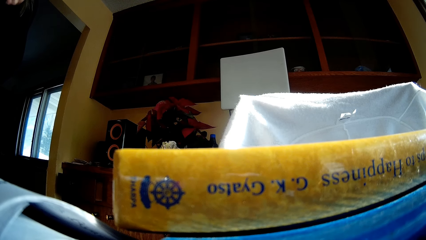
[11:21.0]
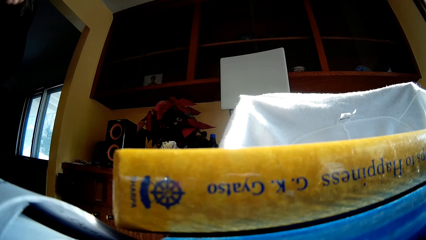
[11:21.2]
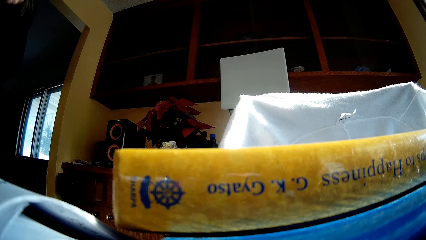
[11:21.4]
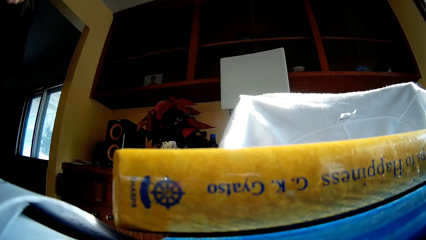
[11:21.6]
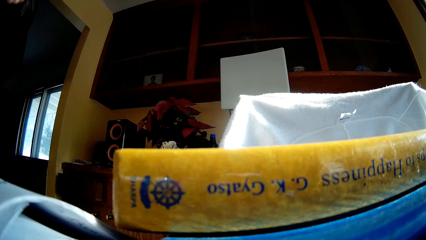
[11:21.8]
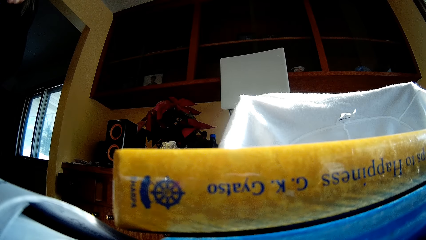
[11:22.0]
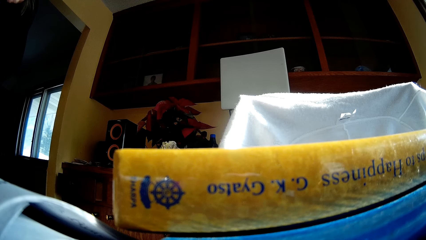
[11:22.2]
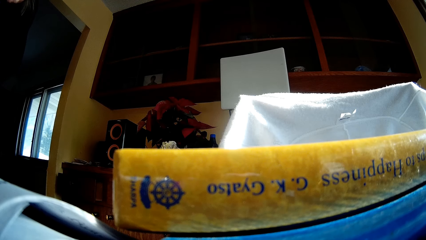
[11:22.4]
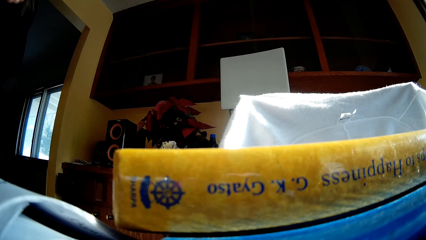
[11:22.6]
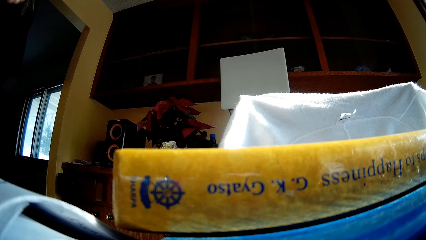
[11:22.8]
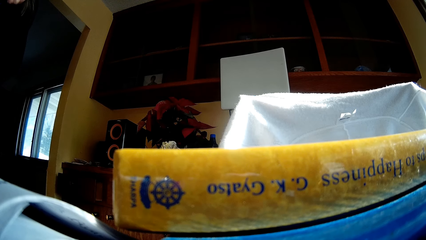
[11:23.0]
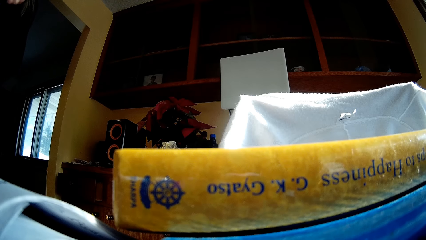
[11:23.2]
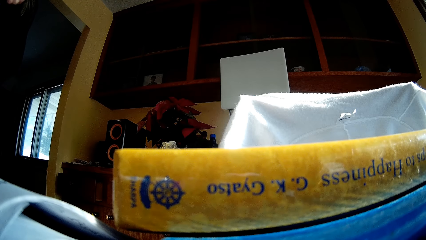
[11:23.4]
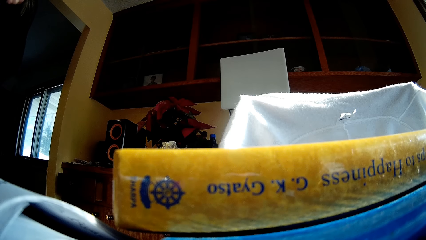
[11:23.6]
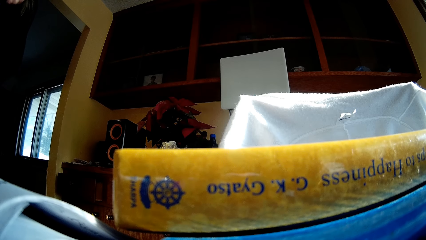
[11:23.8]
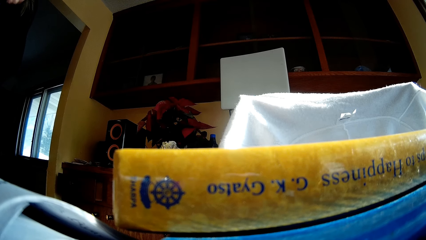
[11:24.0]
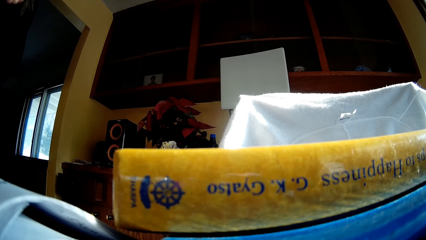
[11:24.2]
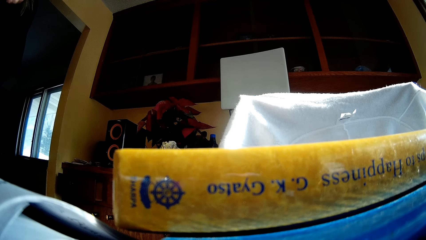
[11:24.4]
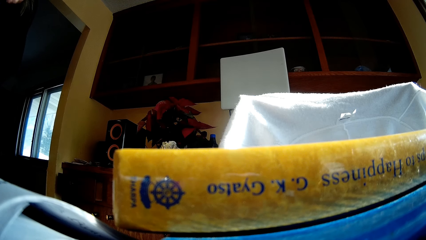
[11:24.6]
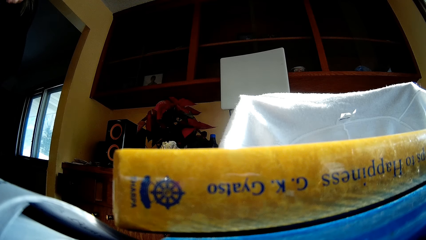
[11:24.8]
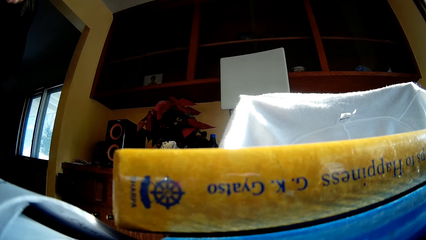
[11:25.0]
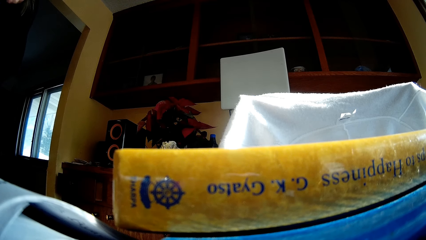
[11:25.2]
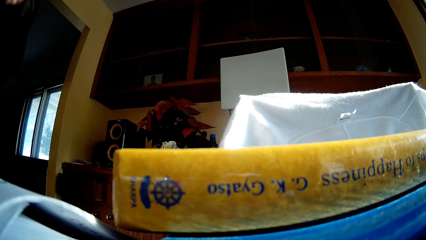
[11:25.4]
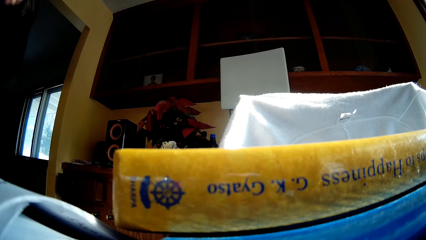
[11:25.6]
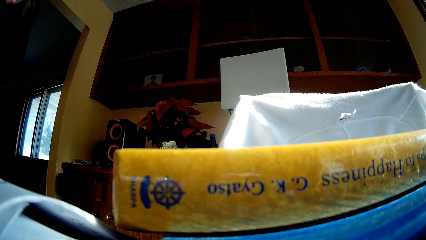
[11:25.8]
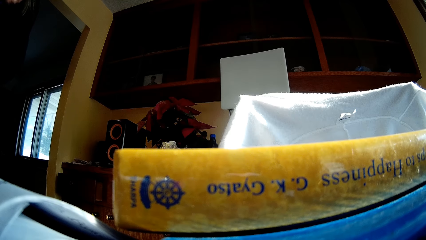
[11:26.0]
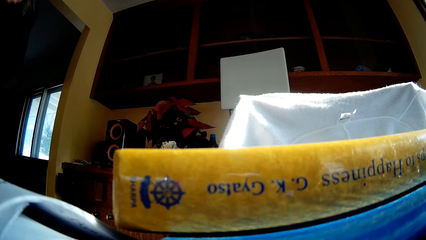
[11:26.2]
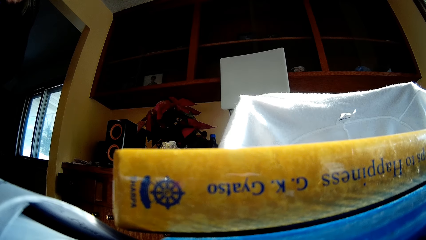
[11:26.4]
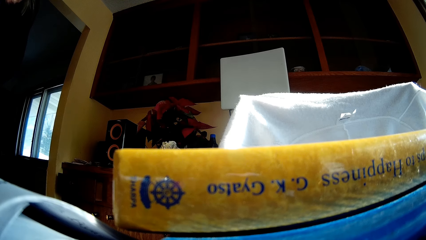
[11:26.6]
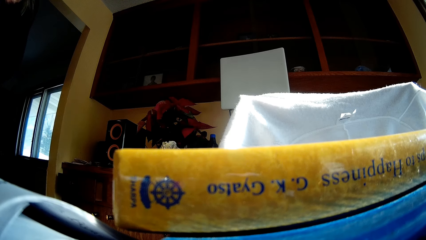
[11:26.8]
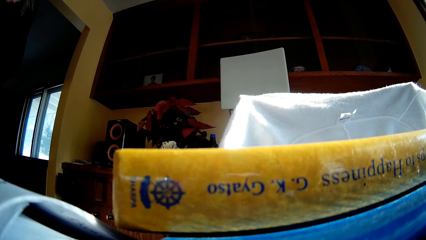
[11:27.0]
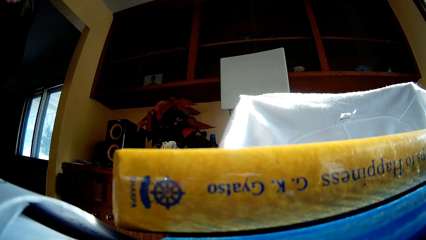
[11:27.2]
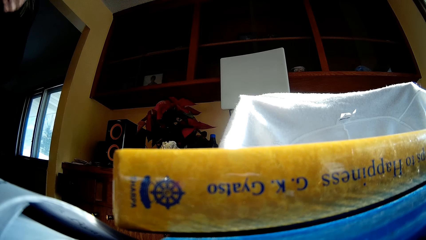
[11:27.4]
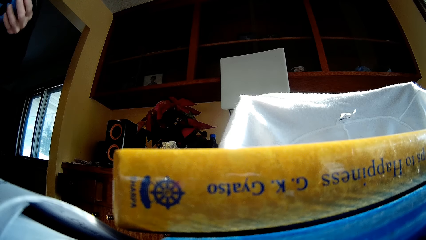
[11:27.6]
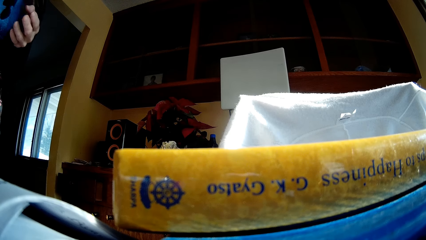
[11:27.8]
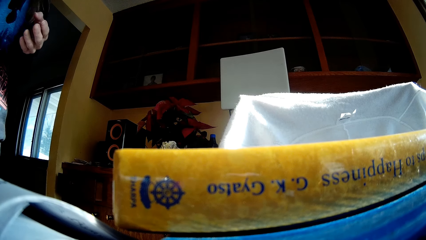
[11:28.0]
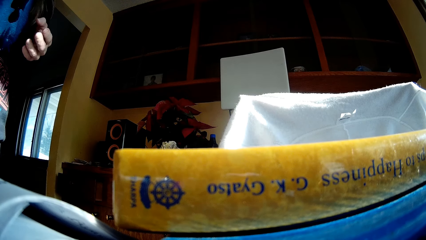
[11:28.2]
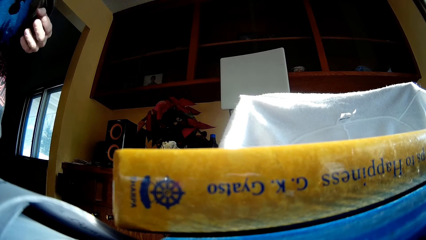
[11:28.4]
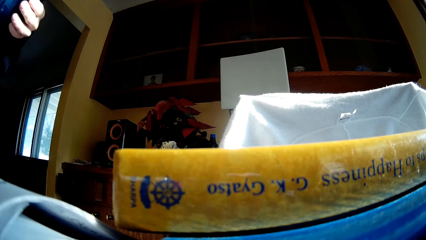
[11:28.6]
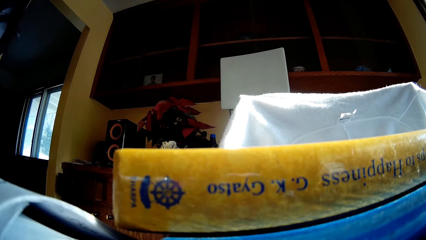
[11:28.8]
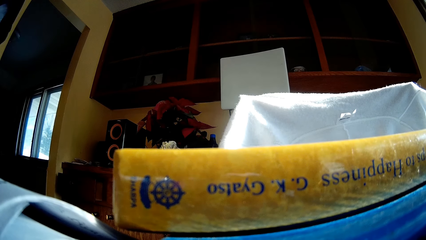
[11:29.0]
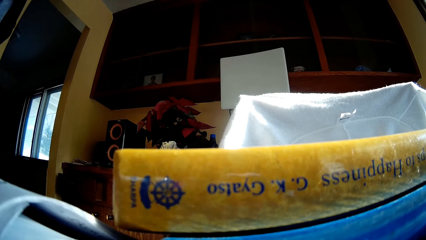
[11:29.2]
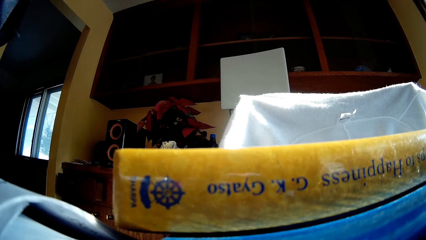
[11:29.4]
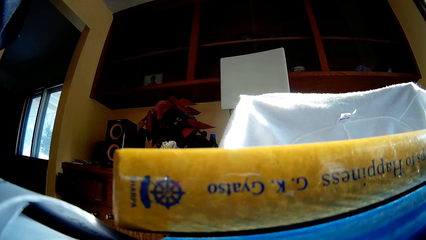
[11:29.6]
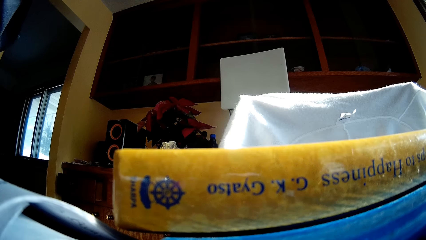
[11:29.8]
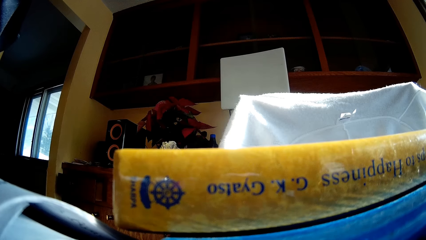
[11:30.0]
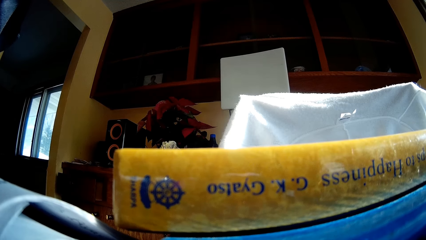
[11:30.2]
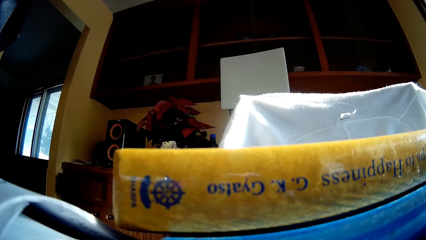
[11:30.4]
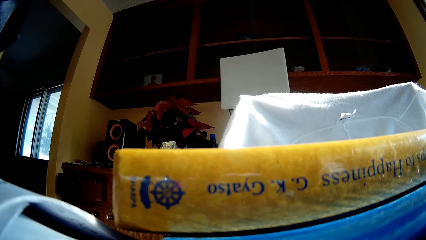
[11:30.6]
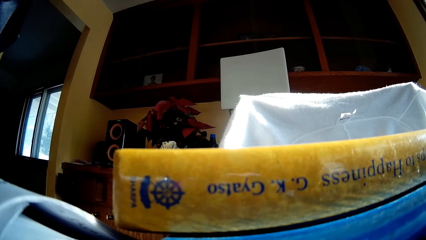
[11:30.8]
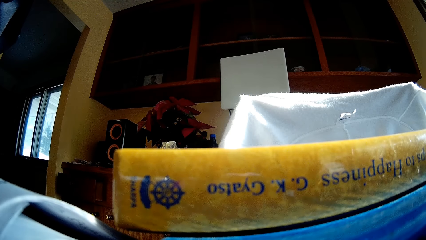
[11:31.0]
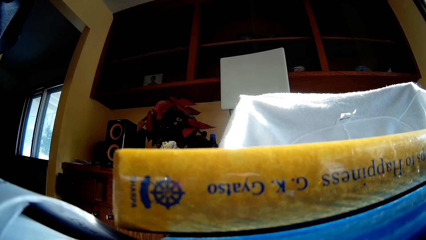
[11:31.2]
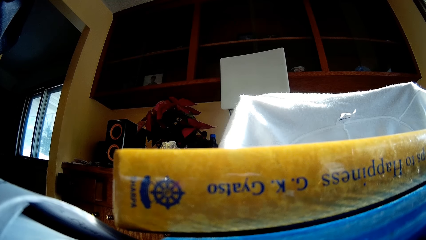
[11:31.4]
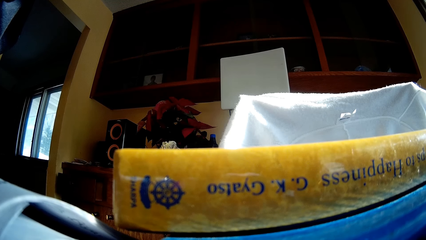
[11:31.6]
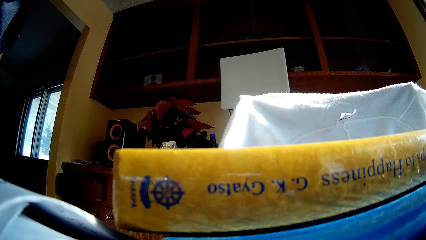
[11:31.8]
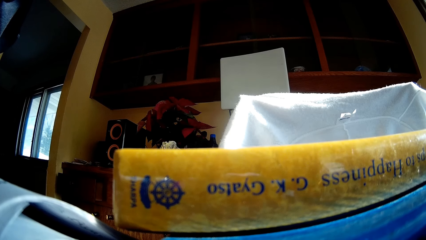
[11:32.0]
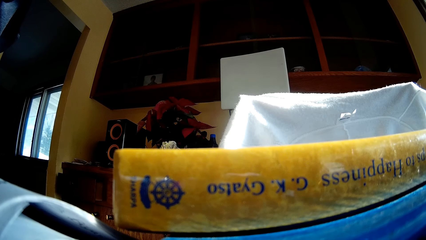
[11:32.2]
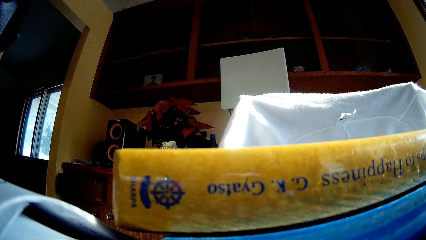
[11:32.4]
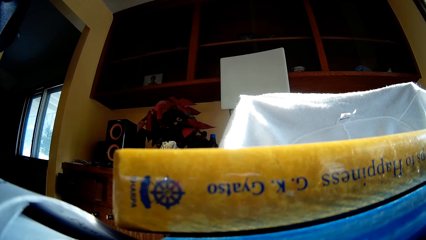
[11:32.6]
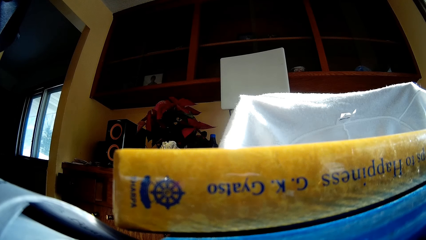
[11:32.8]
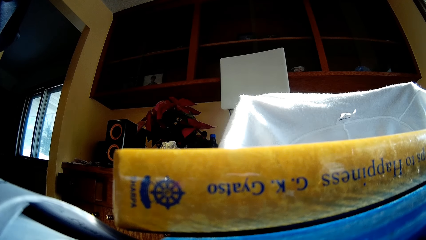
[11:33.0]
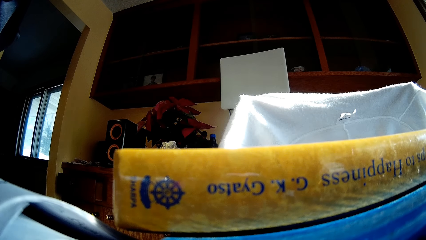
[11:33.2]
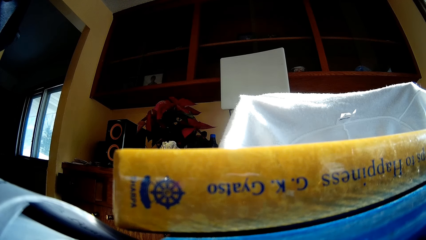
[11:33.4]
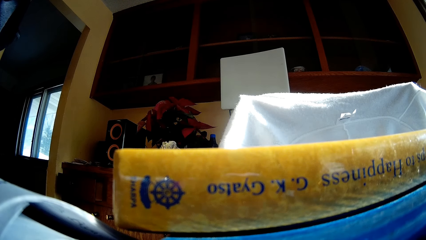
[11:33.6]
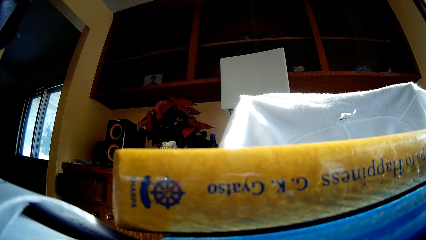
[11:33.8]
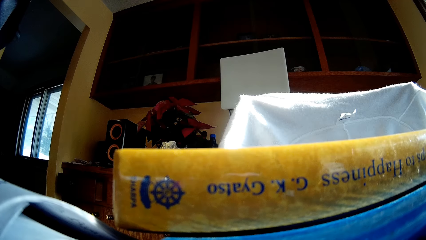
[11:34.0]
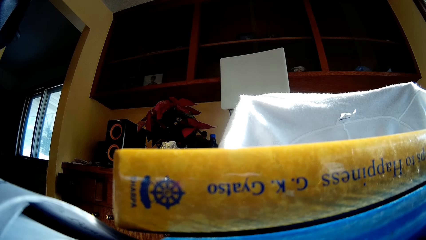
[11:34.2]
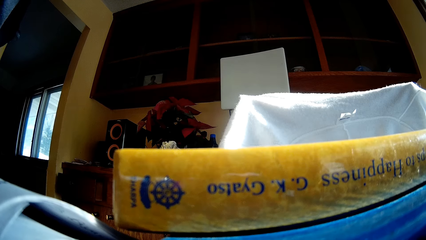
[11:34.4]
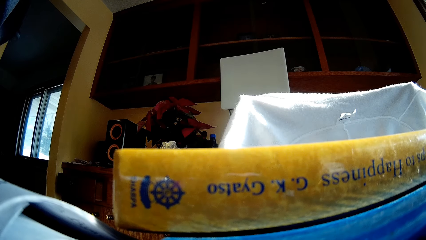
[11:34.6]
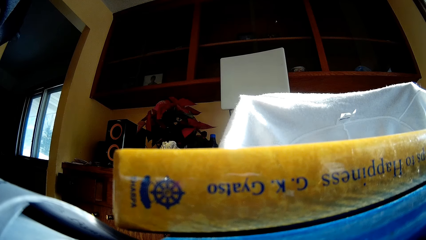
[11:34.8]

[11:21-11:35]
The camera wearer removes the left hand from the camera. A woman moves her hand. The camera wearer moves towards the camera.

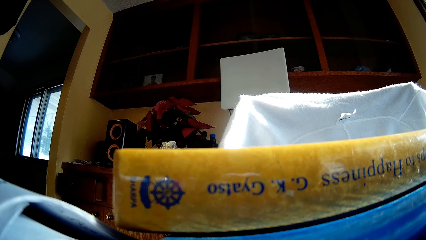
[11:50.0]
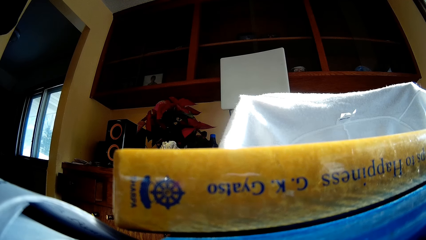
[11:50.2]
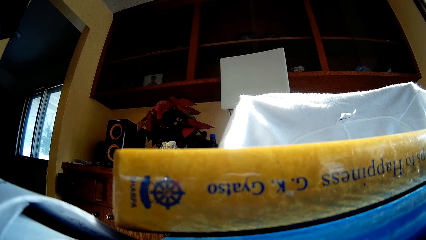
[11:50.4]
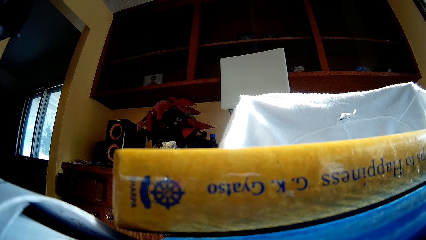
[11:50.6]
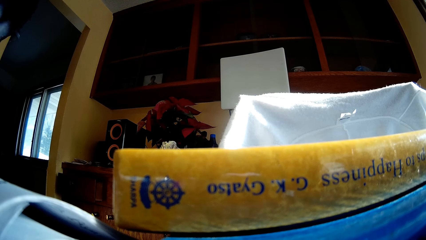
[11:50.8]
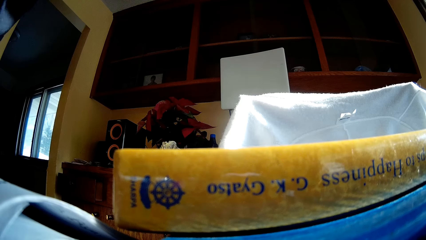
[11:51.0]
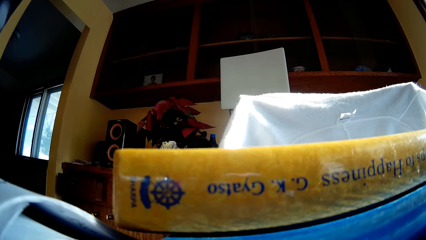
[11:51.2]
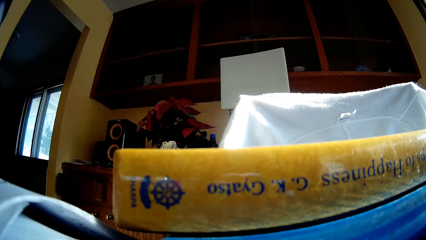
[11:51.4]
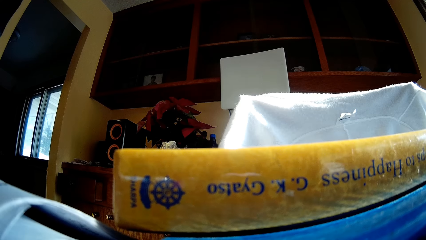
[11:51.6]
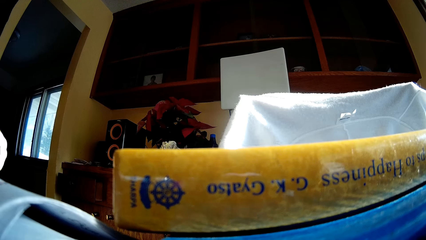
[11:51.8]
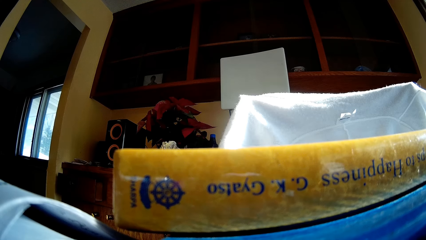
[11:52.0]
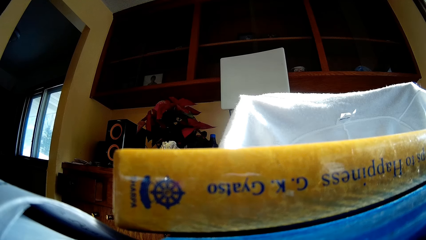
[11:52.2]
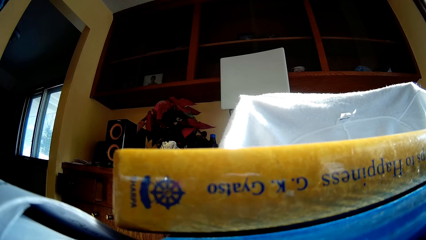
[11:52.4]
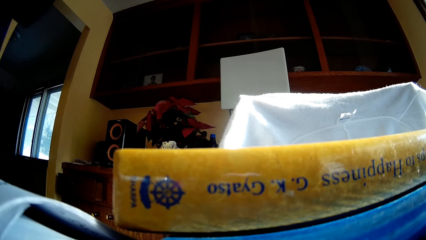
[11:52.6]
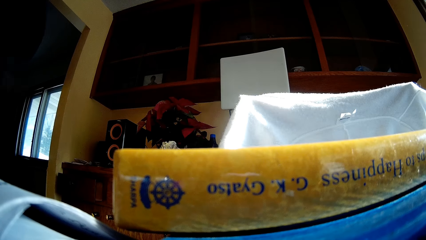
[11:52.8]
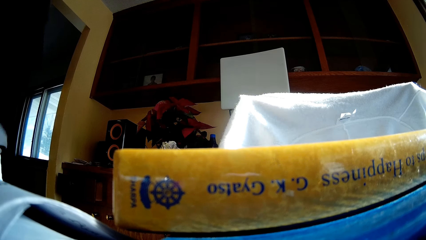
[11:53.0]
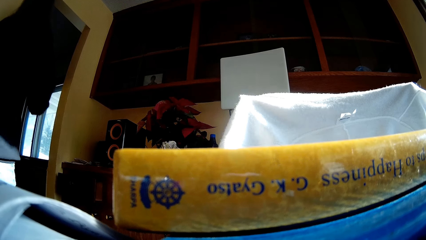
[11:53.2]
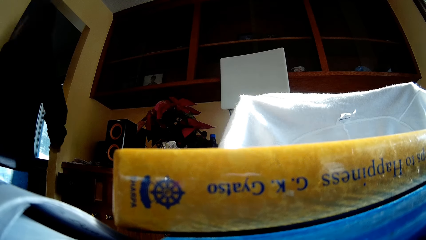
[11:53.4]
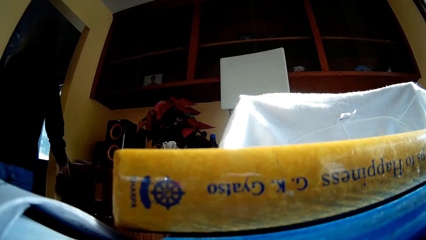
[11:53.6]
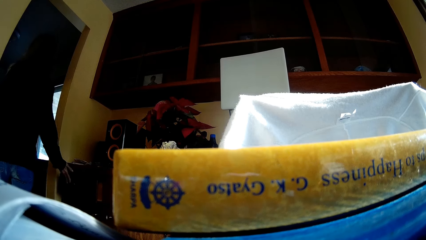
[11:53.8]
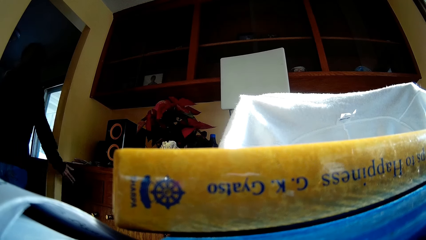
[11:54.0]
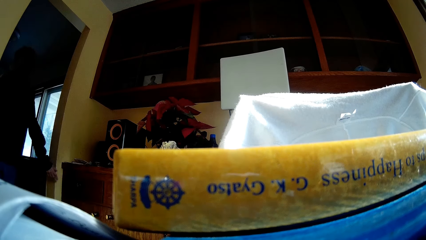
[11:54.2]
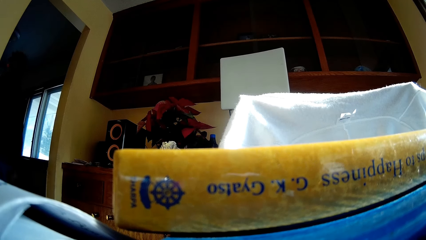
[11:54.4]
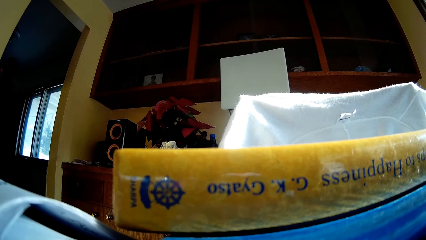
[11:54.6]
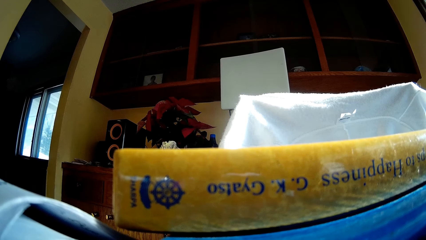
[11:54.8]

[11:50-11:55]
The camera wearer throws her phone on the bed. She walks. A woman walks away from the camera and pushes the drawer. The camera wearer closes the drawer.
